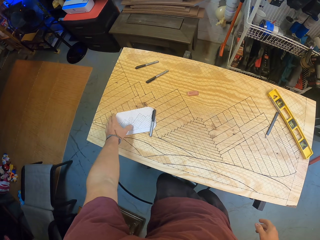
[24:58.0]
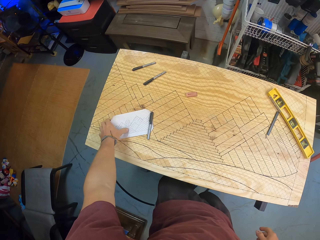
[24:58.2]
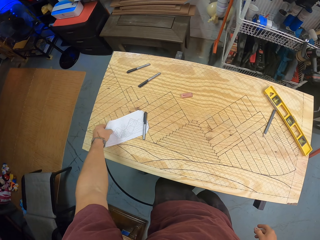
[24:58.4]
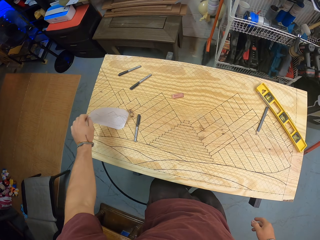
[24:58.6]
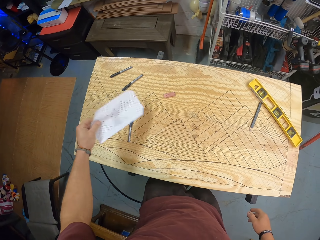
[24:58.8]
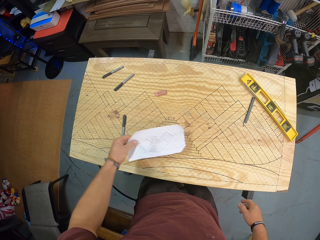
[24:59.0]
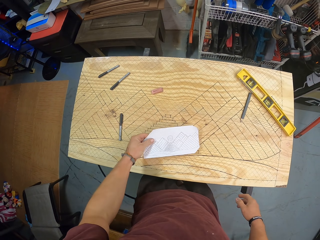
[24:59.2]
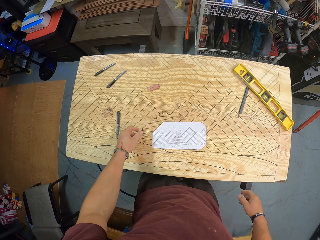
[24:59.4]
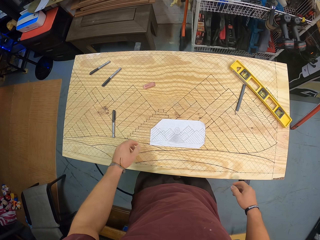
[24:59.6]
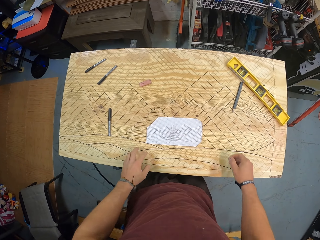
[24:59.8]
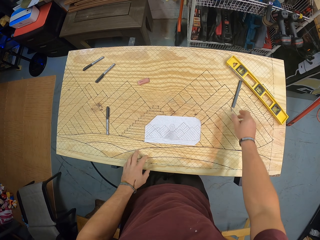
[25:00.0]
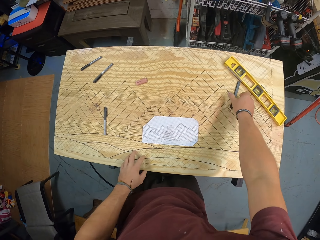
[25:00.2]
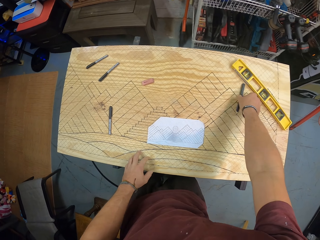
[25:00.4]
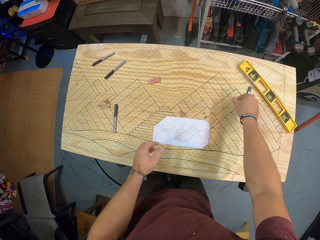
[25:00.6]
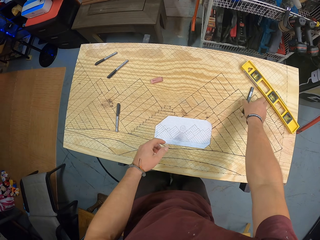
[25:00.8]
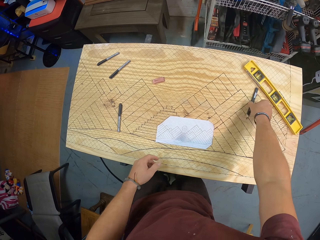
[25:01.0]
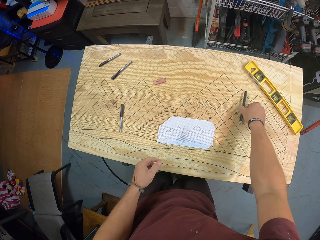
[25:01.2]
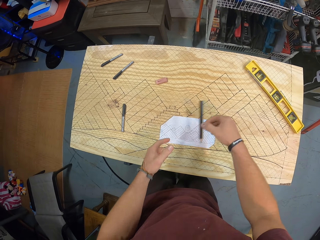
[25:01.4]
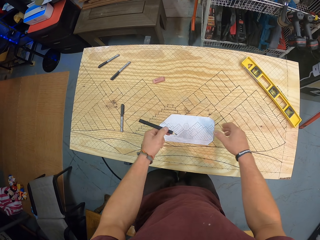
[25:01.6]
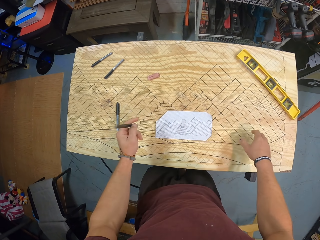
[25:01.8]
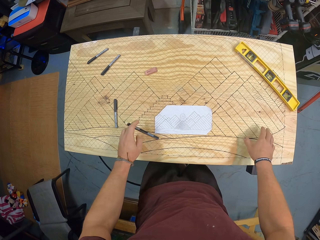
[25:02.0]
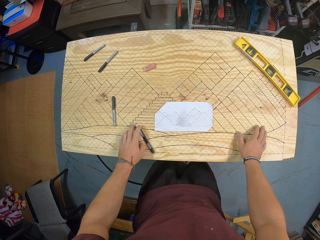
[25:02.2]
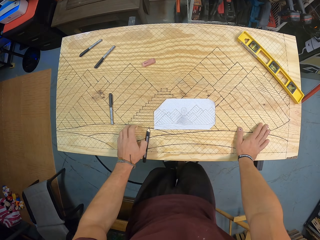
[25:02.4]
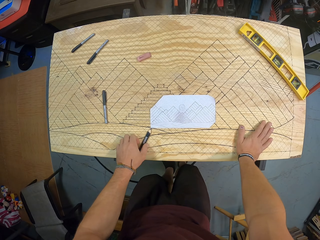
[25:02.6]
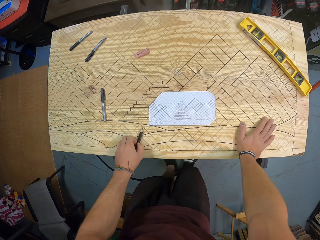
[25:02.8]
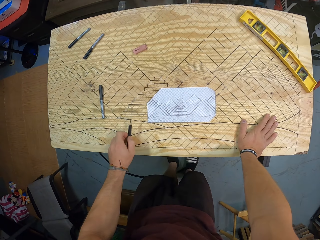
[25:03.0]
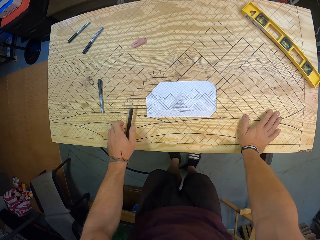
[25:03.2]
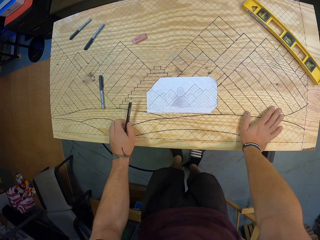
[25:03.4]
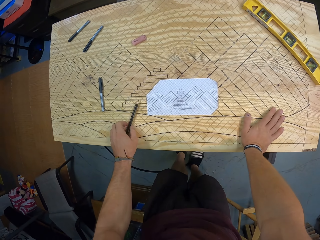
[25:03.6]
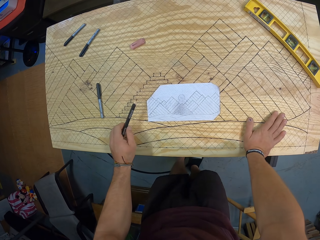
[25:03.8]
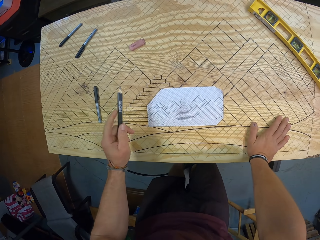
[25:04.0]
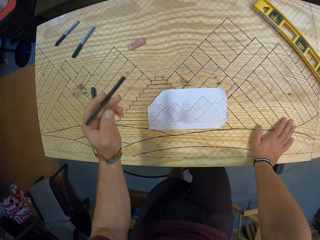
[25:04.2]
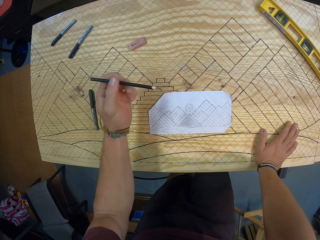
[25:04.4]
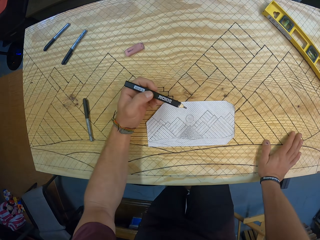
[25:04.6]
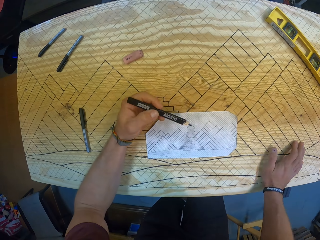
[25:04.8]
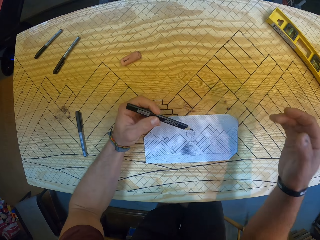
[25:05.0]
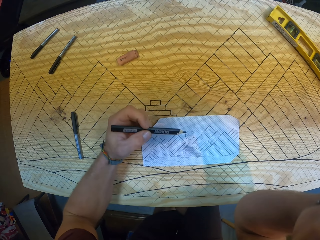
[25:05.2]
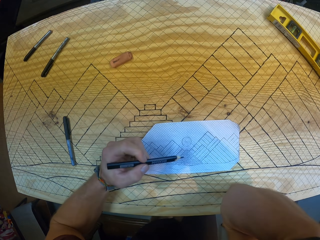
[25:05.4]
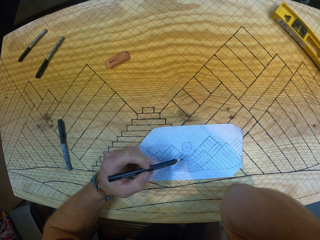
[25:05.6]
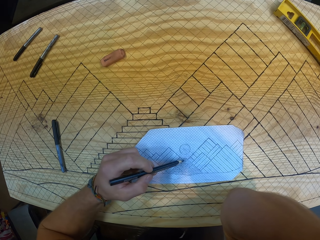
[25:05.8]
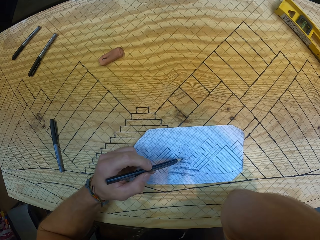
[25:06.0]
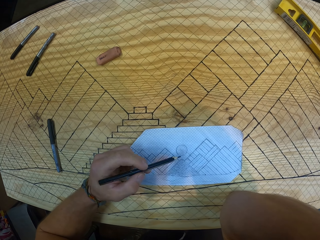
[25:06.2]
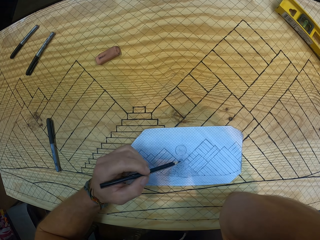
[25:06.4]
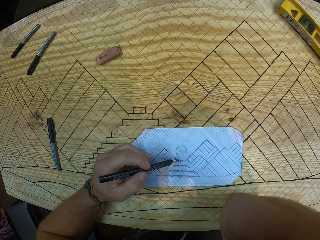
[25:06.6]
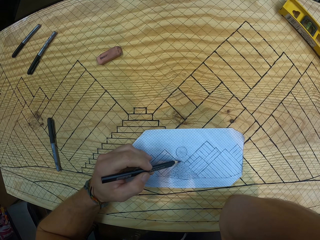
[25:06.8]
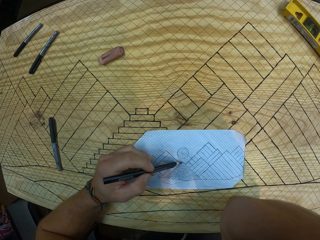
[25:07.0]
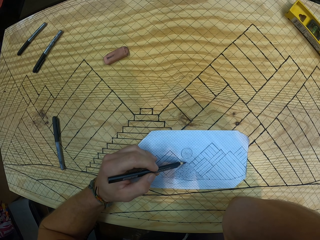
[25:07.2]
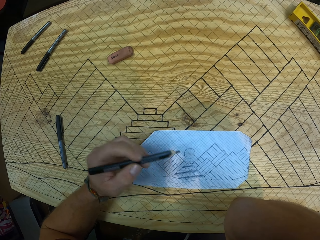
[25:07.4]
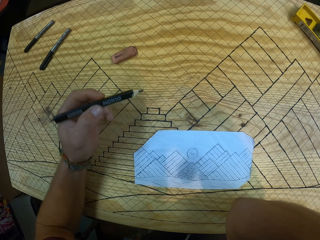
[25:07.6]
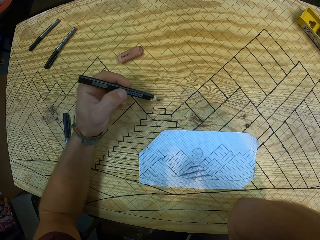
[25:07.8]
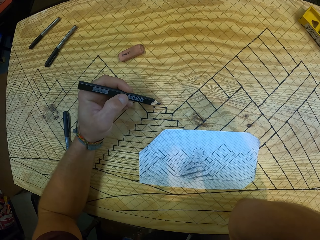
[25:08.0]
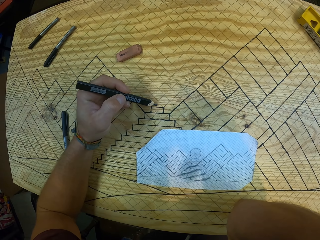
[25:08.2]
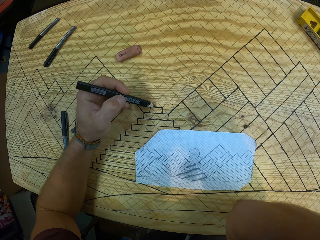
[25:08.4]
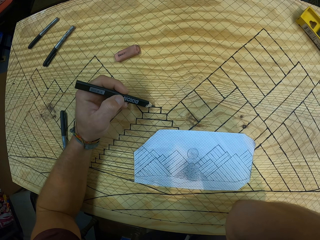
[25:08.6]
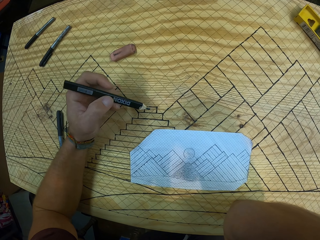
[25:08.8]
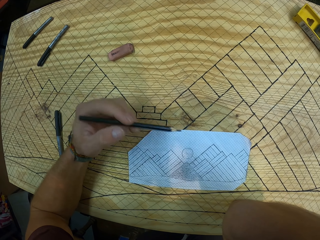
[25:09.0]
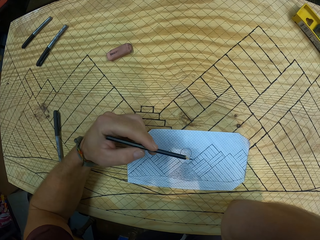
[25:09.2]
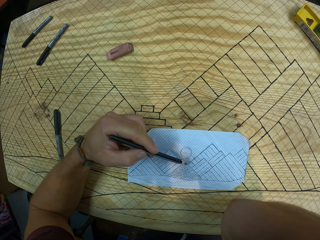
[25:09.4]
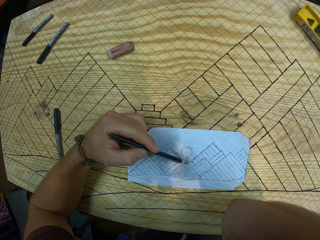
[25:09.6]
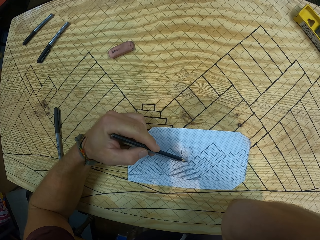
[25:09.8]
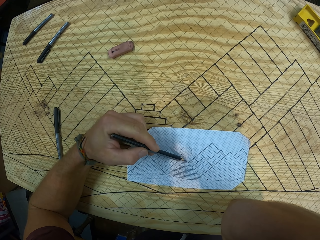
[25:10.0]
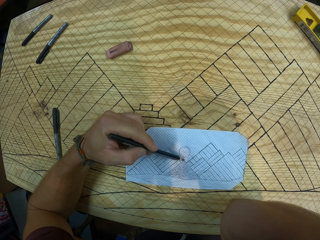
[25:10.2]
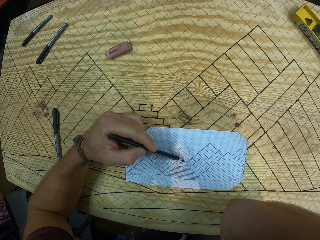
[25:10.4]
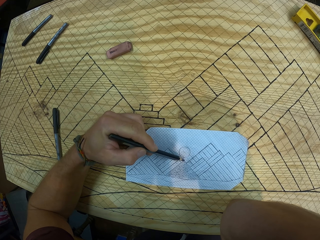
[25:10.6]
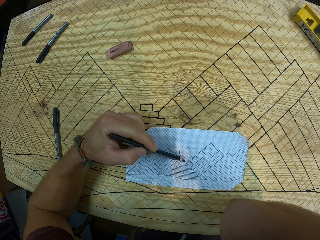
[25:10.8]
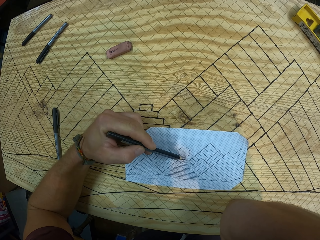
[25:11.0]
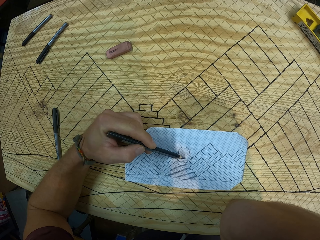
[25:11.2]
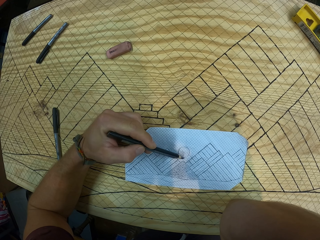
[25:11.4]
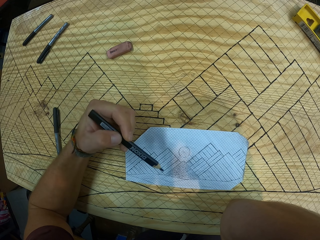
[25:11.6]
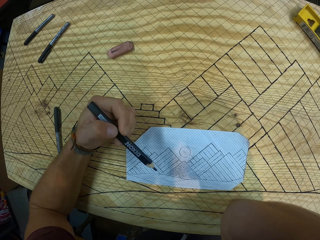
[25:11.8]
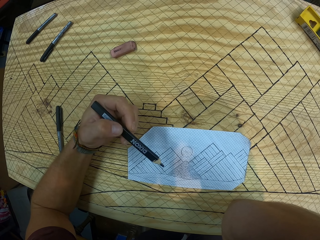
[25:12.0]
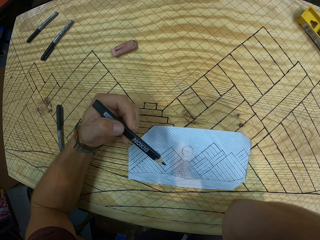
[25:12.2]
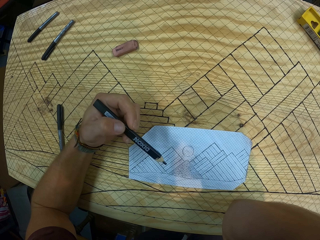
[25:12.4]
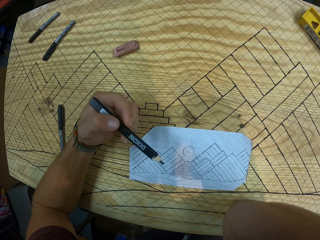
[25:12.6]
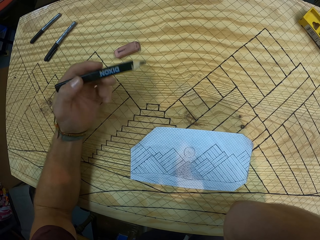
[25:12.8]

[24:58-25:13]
The camera wearer picks the paper from the piece of wood with his left hand. He drops the paper on the piece of wood with his left hand. He picks a pencil or marker pen from the piece of wood with his right hand. He passes the pencil from his right hand to his left hand. He holds the marker pen with his left hand. He places his right hand on the piece of wood. He taps the pencil on the piece of wood with his left hand. He drops the marker pen. He puts both hands on a table. He compares a drawing on the paper to a drawing on the piece of wood with the pencil in his left hand. He measures distances on the paper to the piece of wood. He moves his hand.

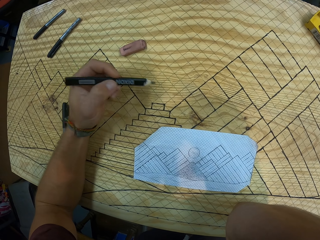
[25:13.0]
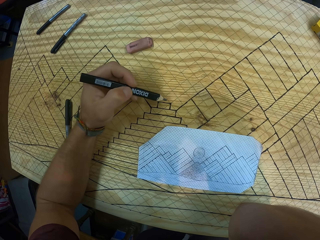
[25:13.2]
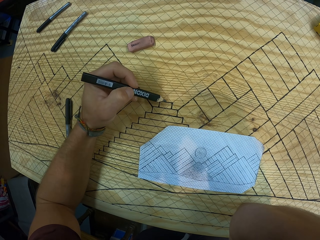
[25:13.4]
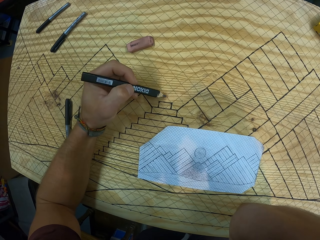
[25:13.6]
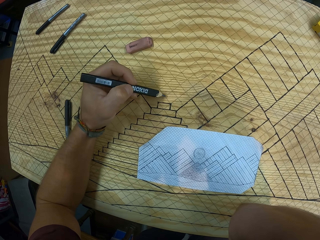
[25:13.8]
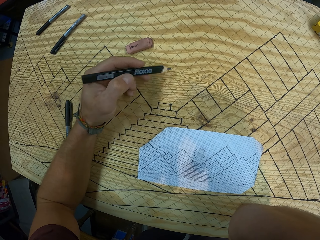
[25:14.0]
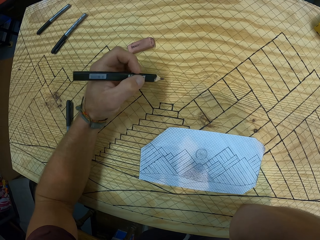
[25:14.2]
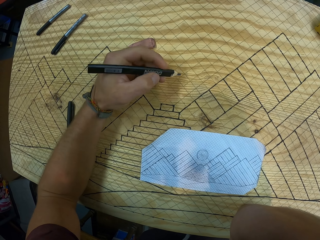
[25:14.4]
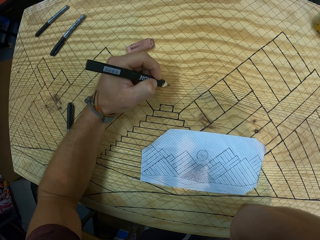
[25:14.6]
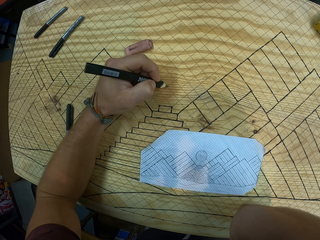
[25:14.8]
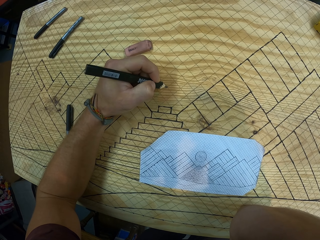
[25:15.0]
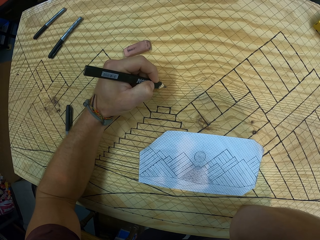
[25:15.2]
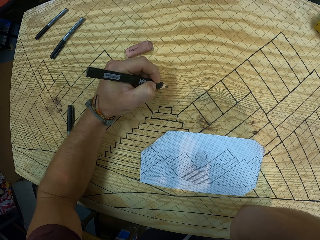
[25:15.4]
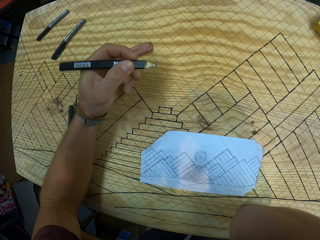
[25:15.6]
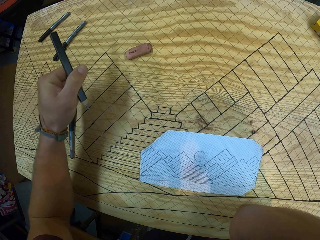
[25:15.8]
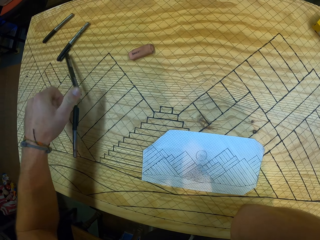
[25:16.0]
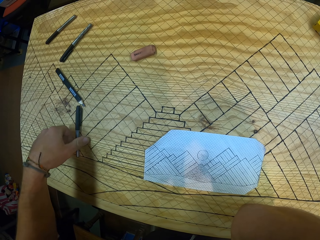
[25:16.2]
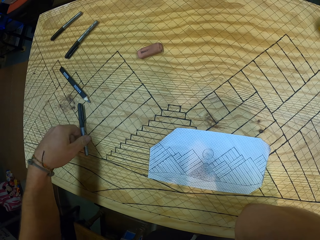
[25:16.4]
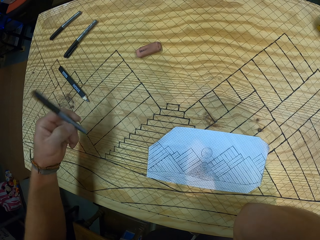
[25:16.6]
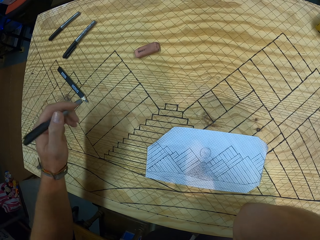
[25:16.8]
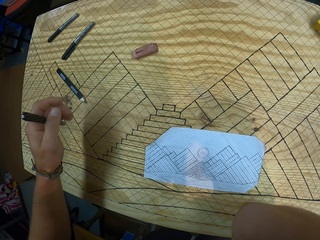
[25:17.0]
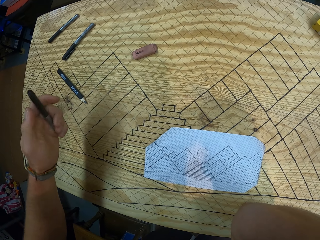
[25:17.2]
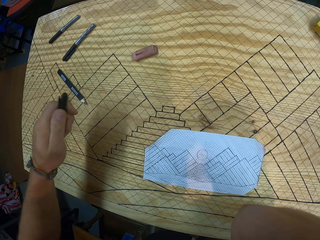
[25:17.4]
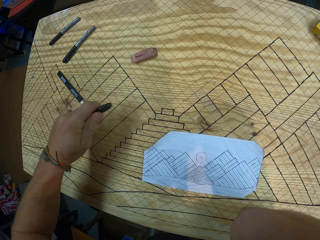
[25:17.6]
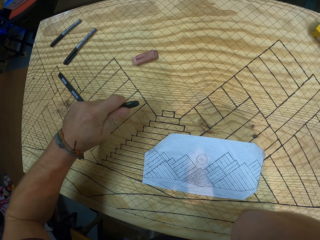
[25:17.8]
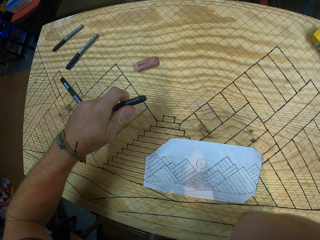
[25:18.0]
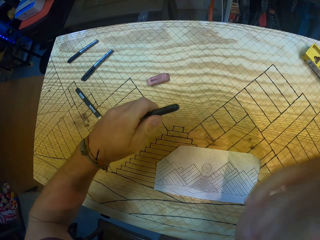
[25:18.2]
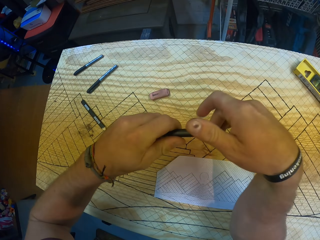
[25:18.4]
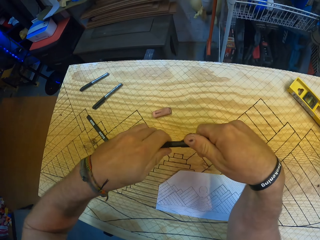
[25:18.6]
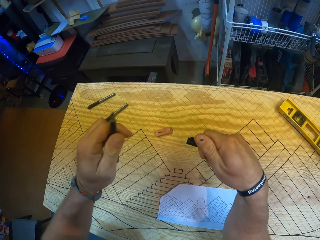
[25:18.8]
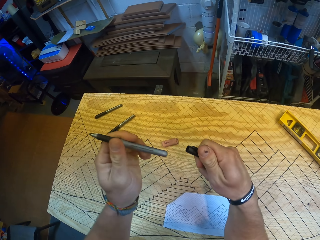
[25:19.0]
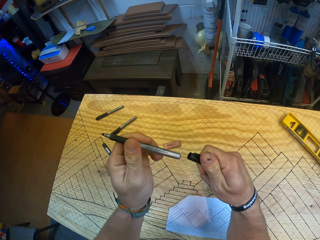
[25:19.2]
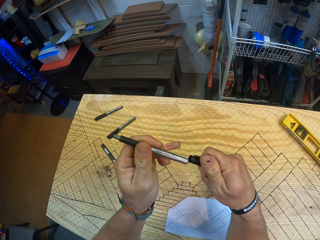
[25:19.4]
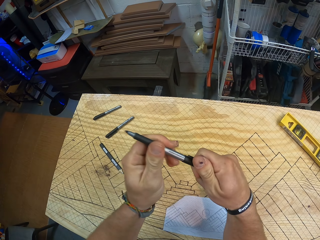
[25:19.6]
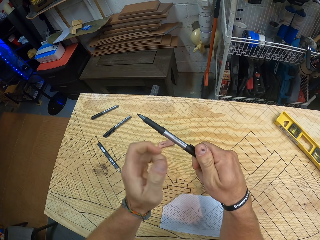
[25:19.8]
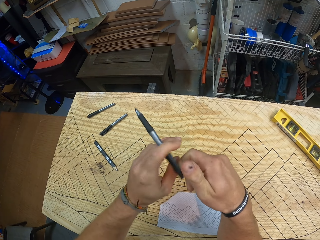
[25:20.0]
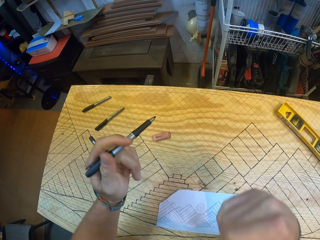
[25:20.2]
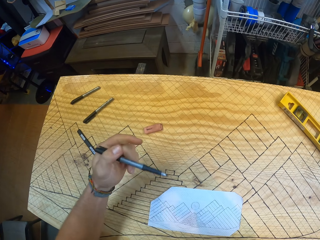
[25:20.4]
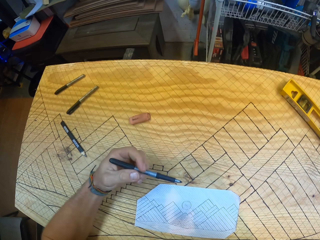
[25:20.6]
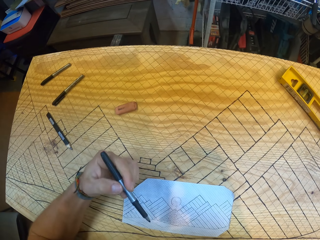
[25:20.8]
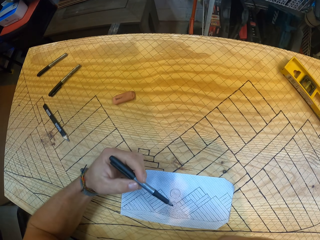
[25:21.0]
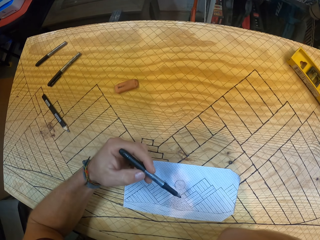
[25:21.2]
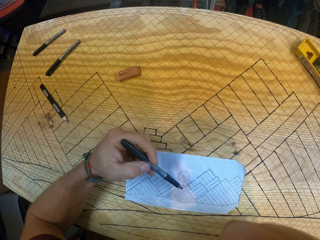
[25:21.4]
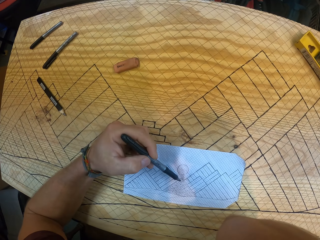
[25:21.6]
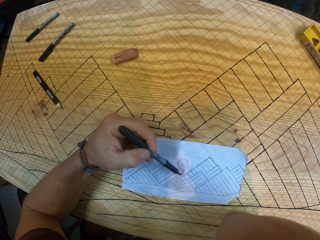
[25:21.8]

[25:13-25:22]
The camera wearer marks the piece of wood with the pencil in his left hand. He drops the pencil on the piece of wood with his left hand. He picks the pen or marker pen from the piece of wood with his left hand. He opens the cover of the pen with both hands. He puts a lid on the marker pen. He compares the drawing on the paper to the drawing on the piece of wood with the pen in his left hand. He puts down his left hand.
